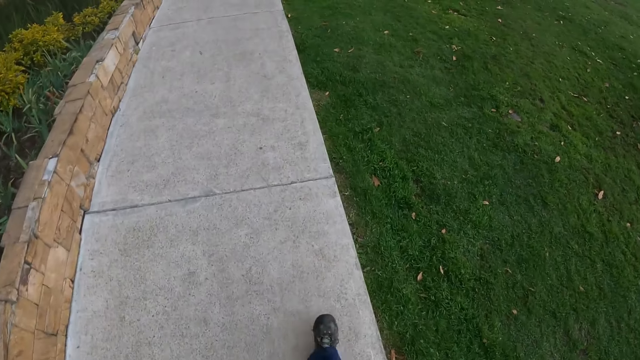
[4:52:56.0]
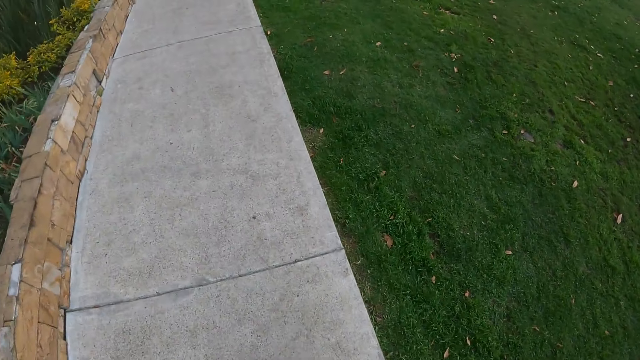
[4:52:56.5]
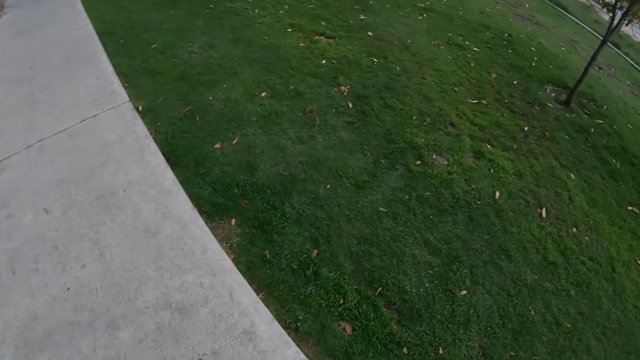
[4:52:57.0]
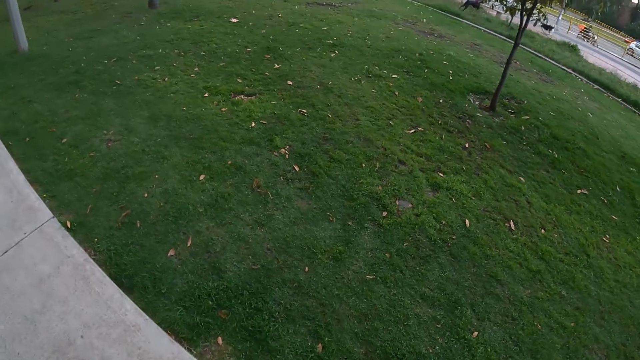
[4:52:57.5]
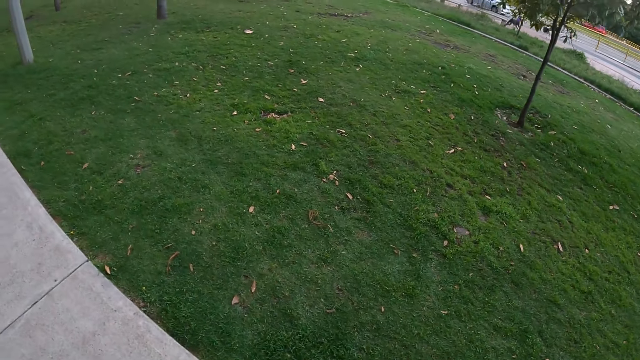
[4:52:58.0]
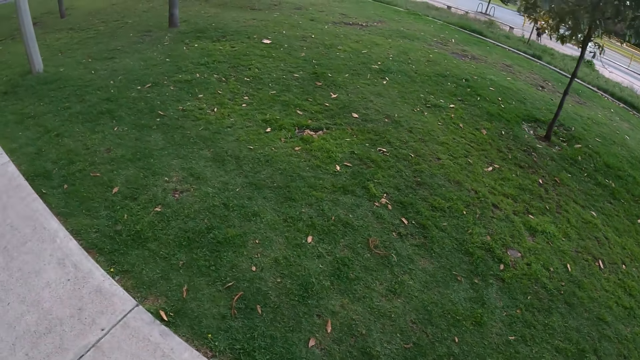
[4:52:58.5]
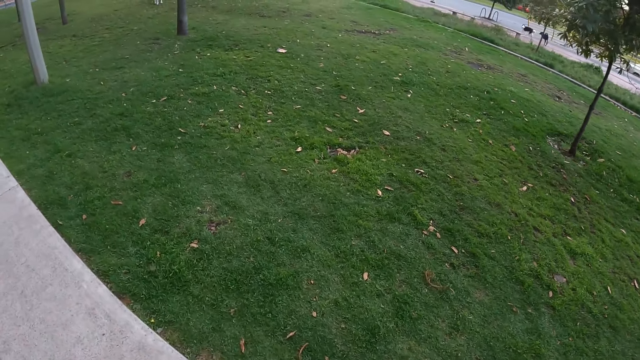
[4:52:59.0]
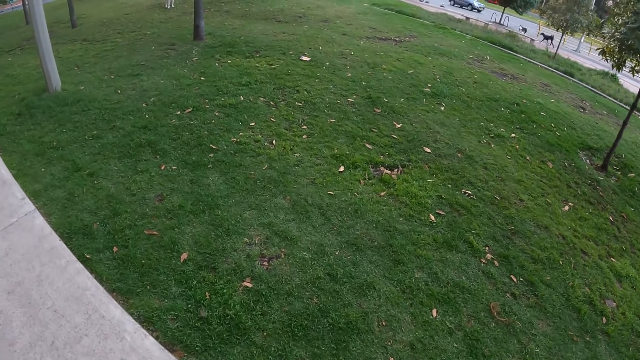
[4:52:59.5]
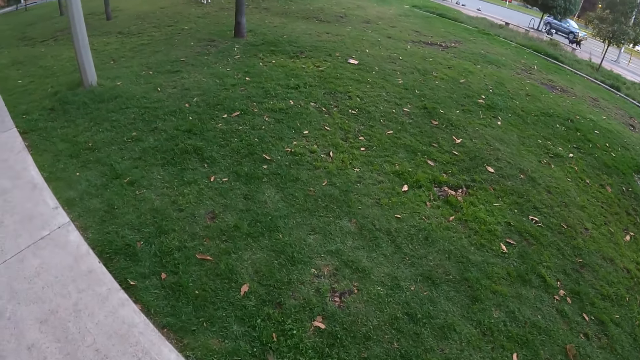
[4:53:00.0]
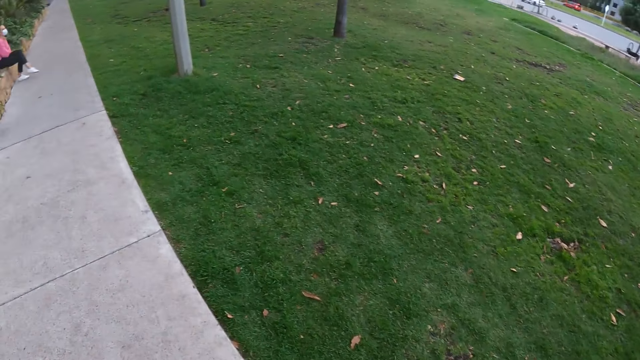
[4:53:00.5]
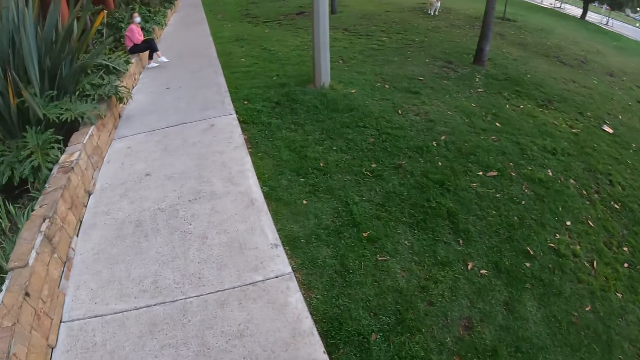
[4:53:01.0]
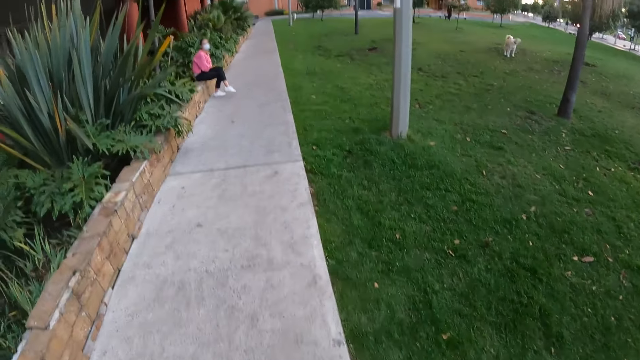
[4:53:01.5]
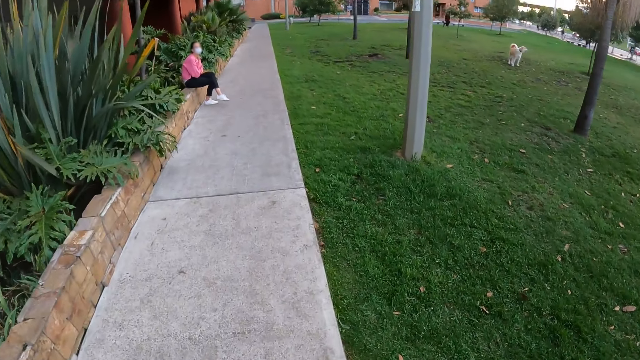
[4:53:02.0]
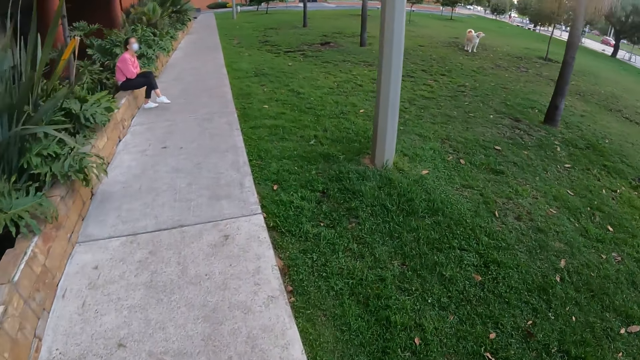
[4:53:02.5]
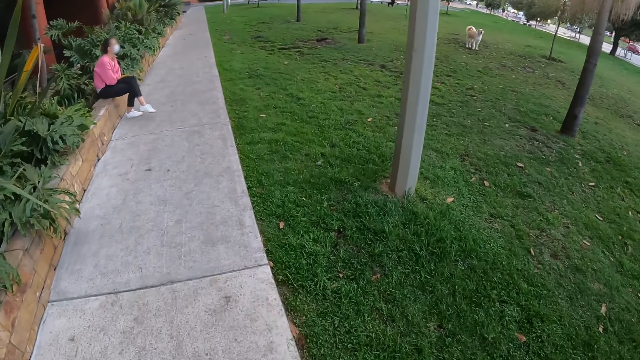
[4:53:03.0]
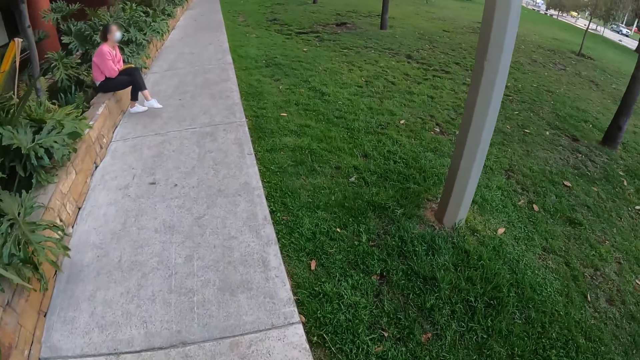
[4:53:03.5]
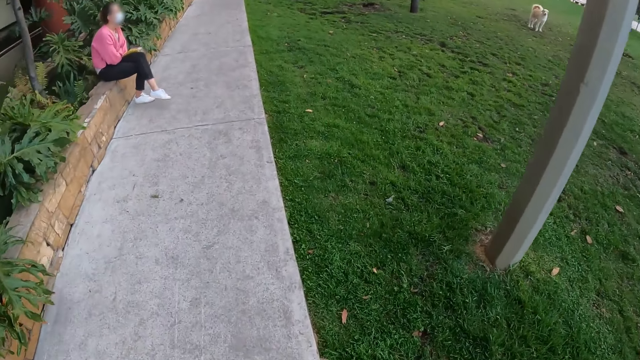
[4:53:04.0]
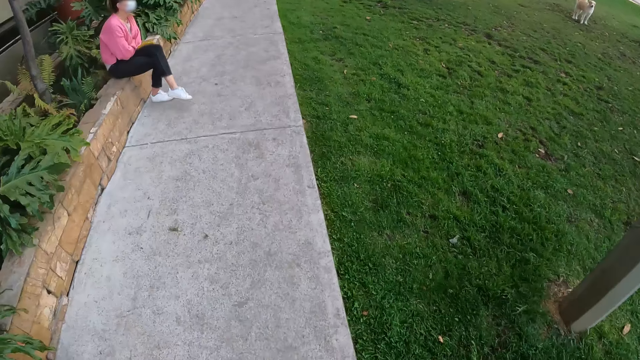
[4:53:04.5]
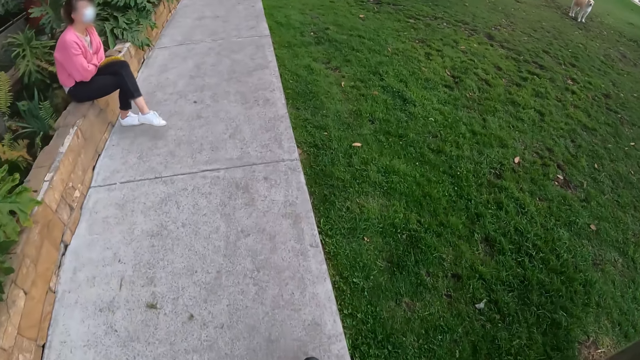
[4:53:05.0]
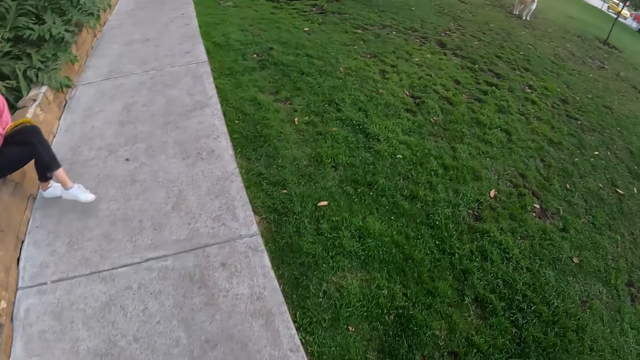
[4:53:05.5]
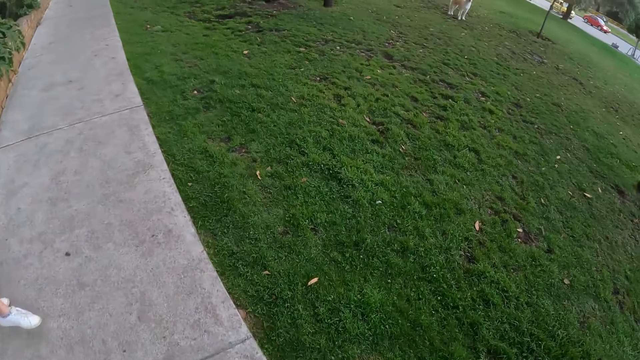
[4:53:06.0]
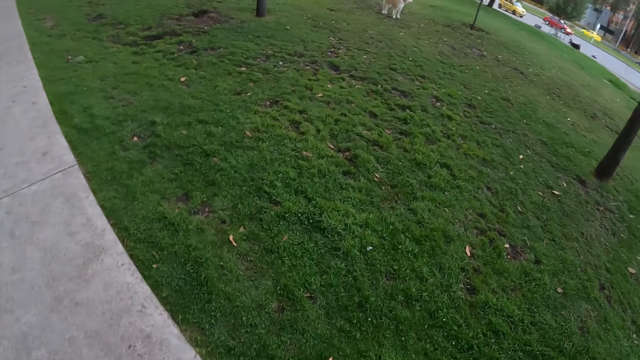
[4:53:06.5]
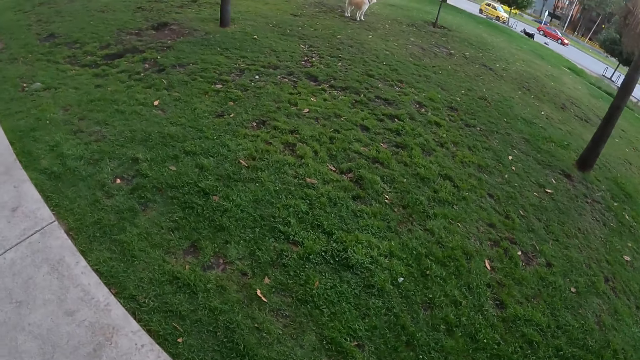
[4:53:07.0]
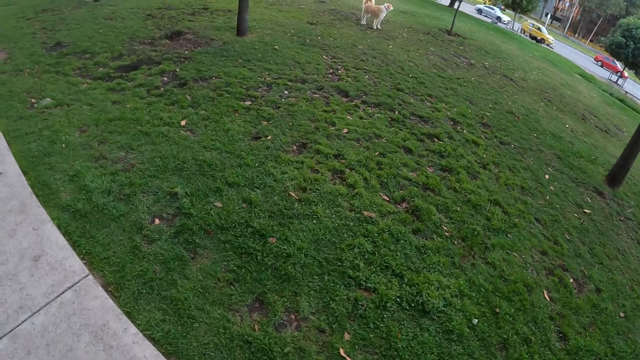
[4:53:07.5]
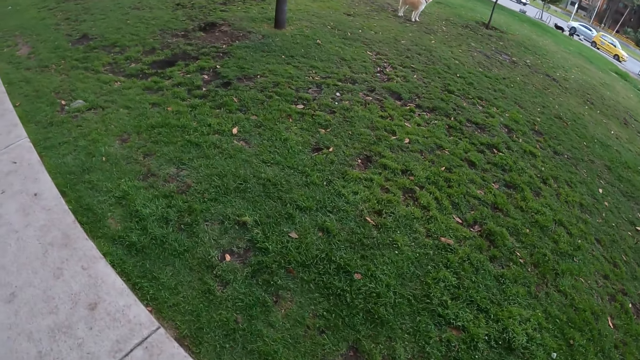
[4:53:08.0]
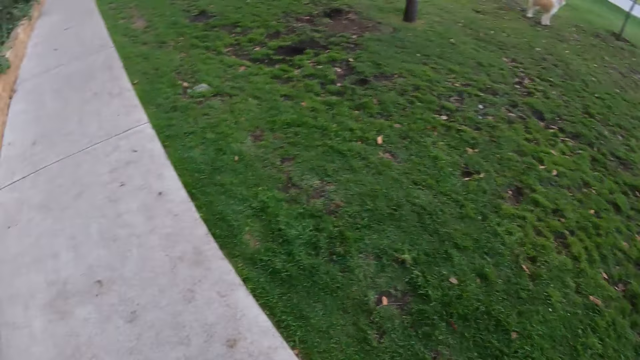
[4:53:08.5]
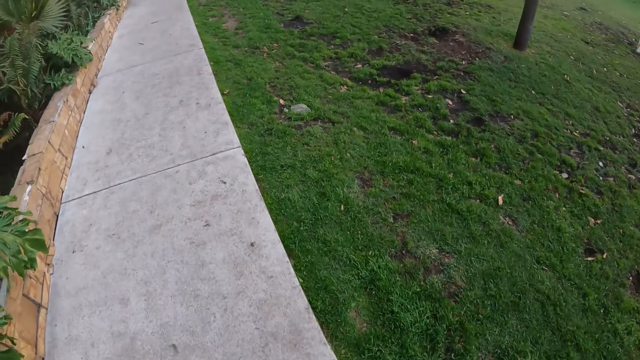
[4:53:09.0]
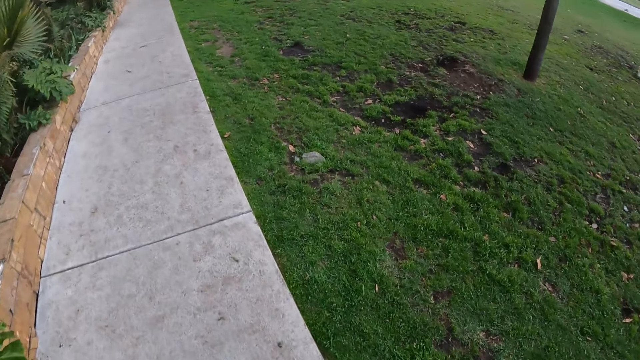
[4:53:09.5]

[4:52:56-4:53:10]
The camera wearer looks at the road. They walk around the compound. They walk past a woman.

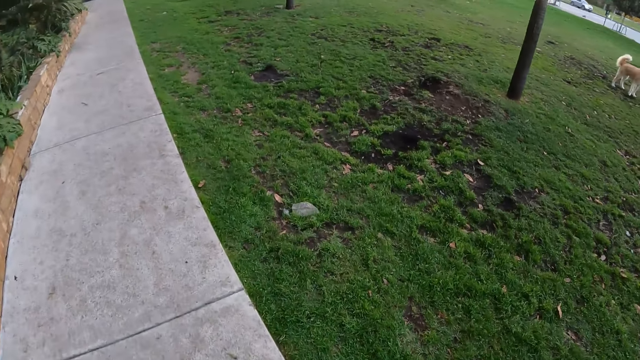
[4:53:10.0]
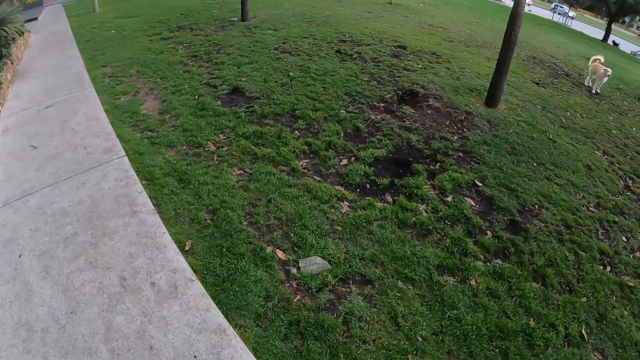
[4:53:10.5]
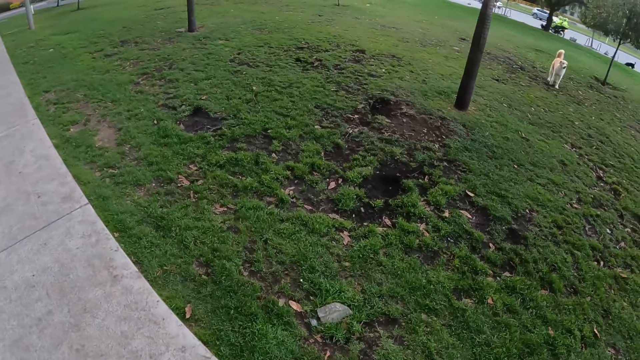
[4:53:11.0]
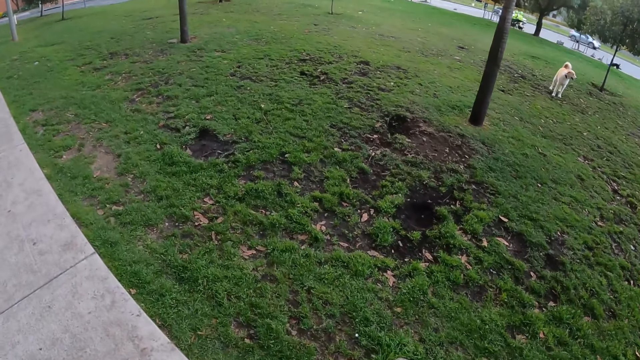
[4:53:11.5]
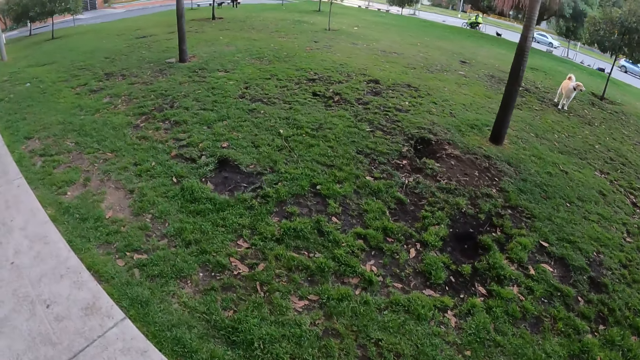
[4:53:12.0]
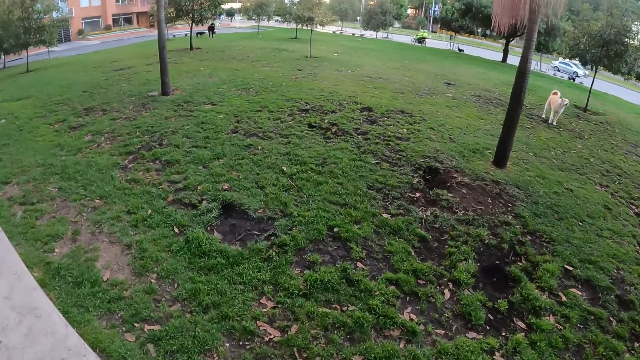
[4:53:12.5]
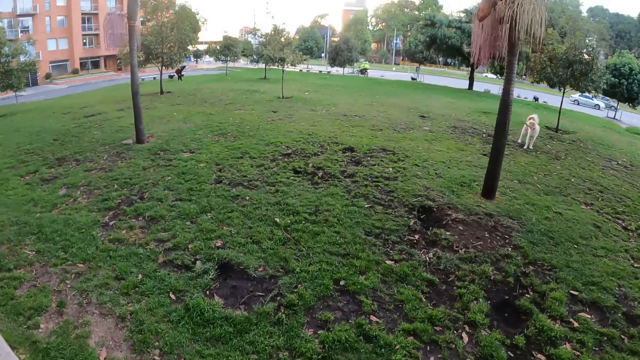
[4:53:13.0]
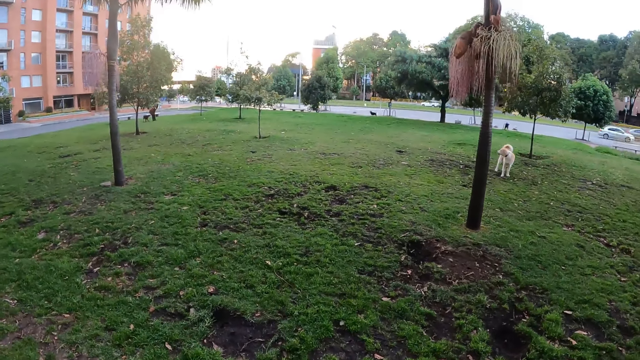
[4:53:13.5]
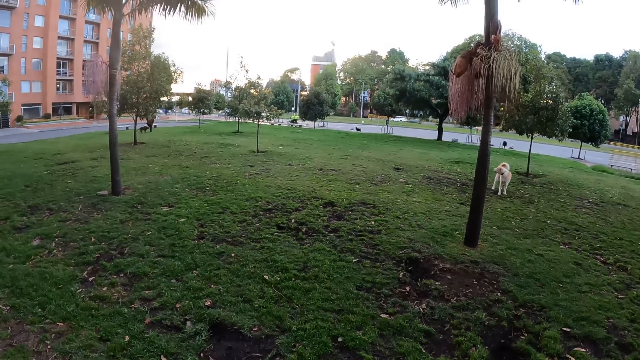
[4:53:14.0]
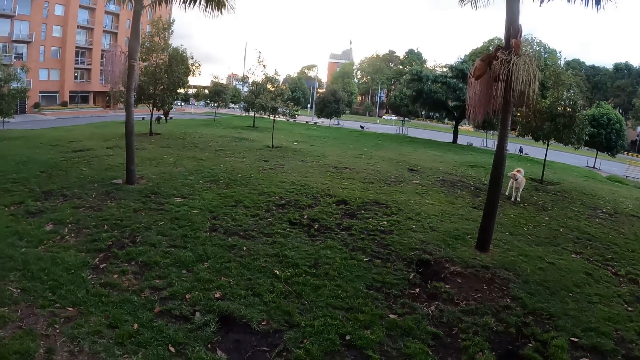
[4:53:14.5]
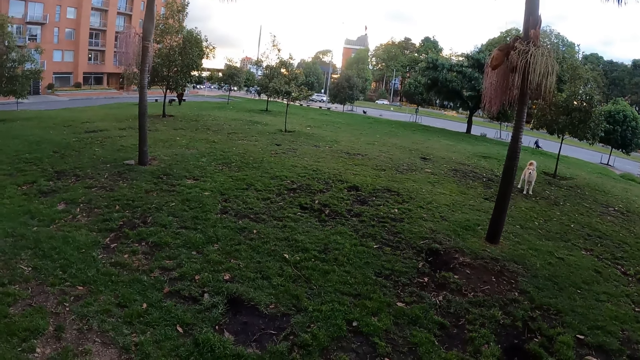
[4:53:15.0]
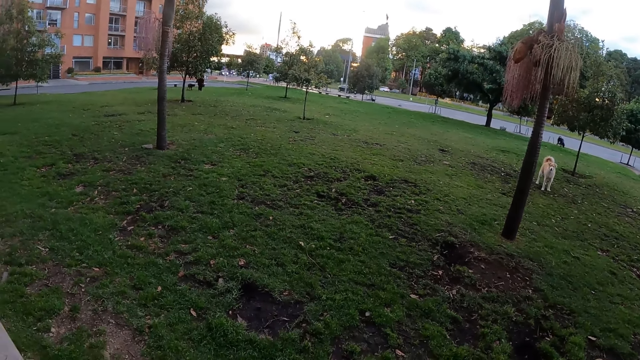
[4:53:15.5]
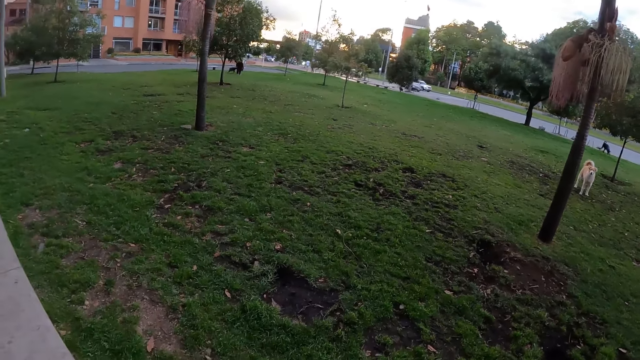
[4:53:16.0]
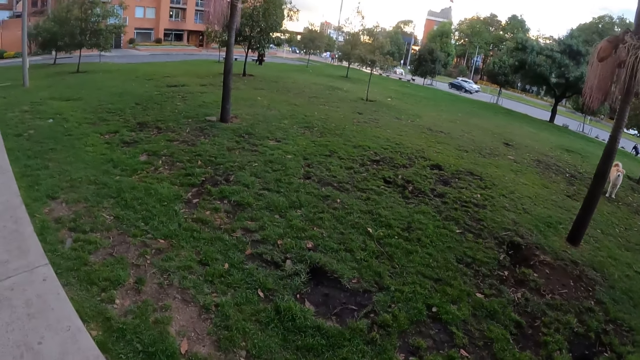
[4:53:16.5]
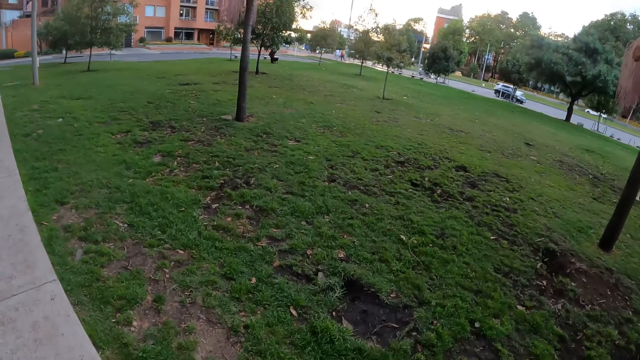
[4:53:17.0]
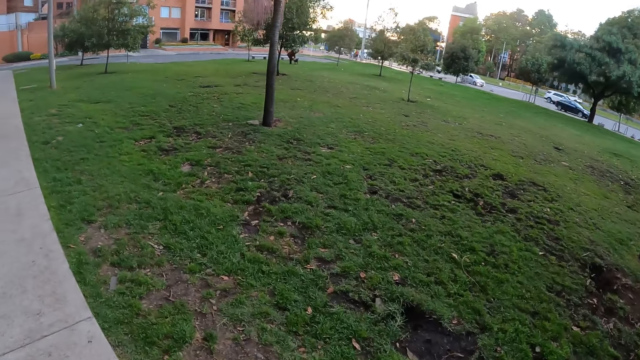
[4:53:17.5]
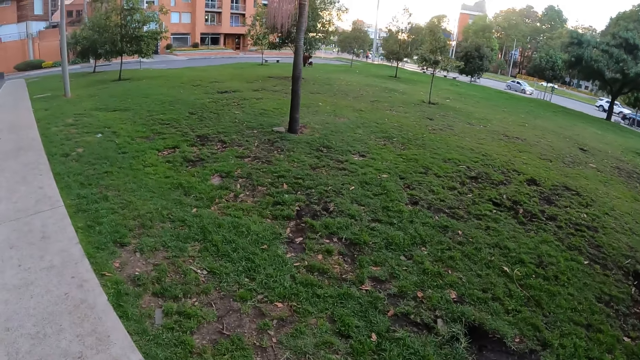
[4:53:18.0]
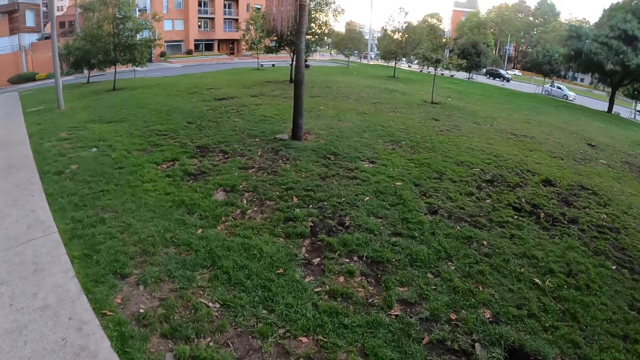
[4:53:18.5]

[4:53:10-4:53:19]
The camera wearer looks at the road. They walk around the compound.
